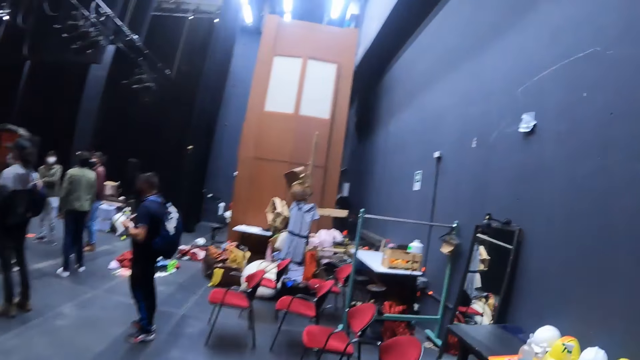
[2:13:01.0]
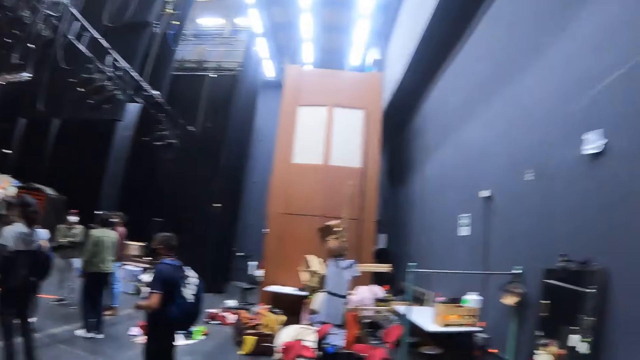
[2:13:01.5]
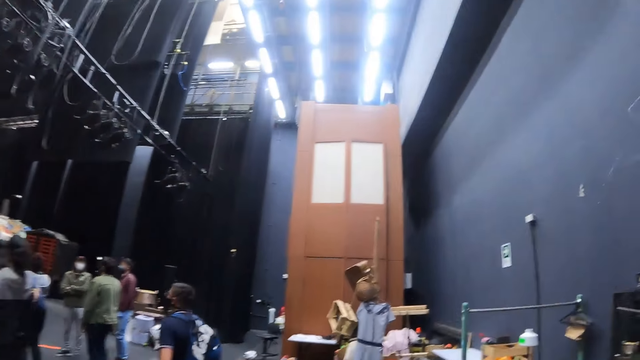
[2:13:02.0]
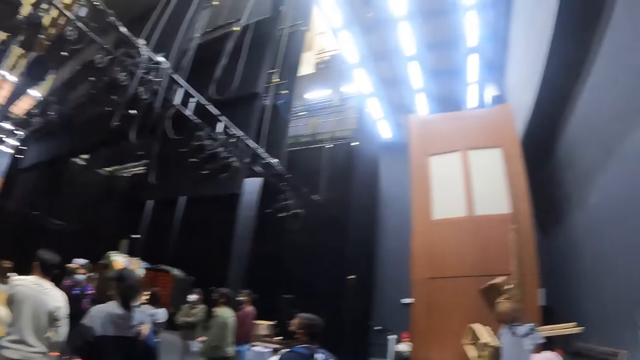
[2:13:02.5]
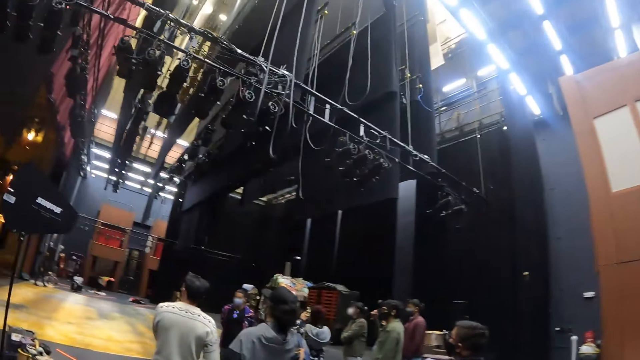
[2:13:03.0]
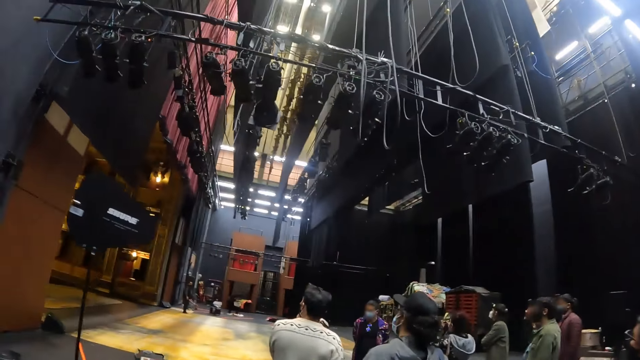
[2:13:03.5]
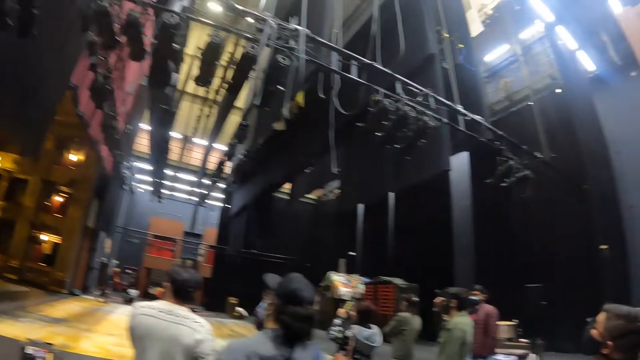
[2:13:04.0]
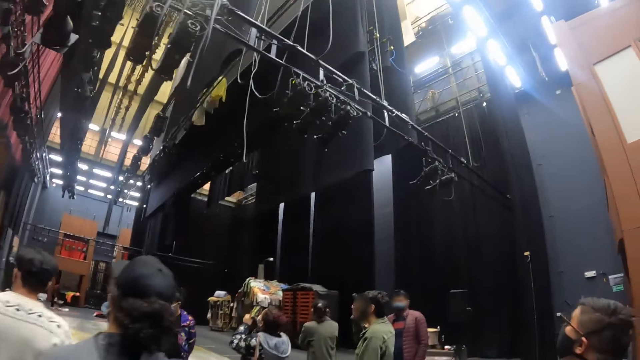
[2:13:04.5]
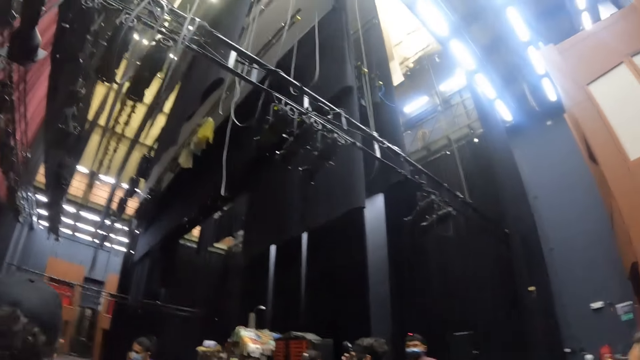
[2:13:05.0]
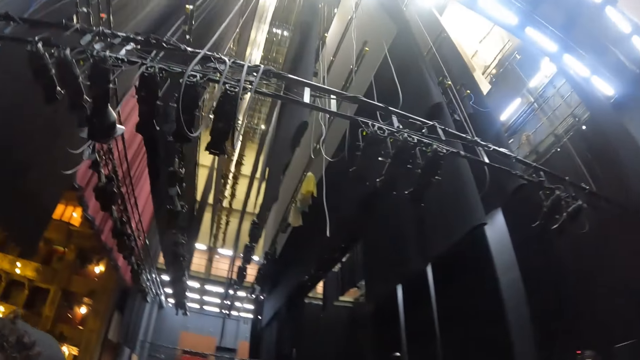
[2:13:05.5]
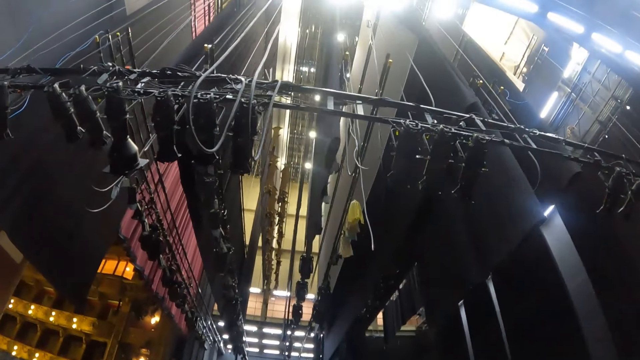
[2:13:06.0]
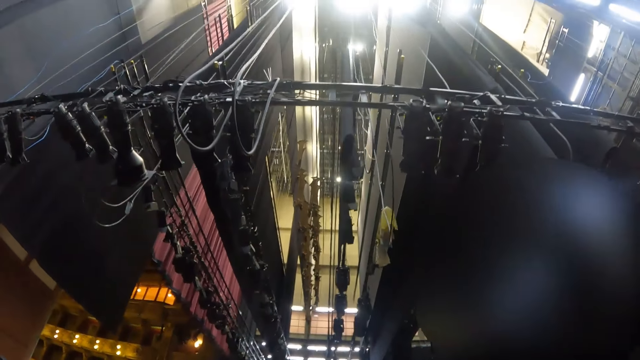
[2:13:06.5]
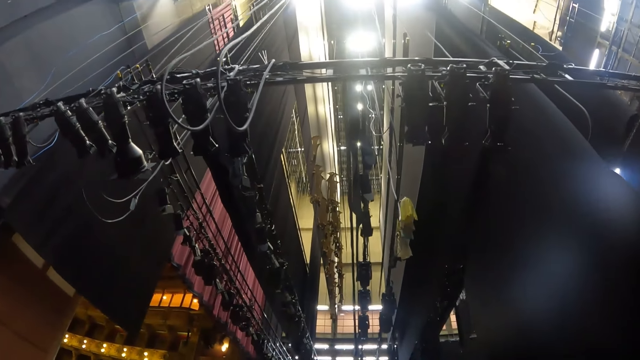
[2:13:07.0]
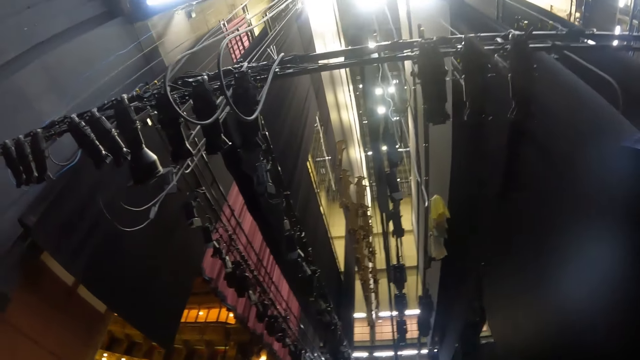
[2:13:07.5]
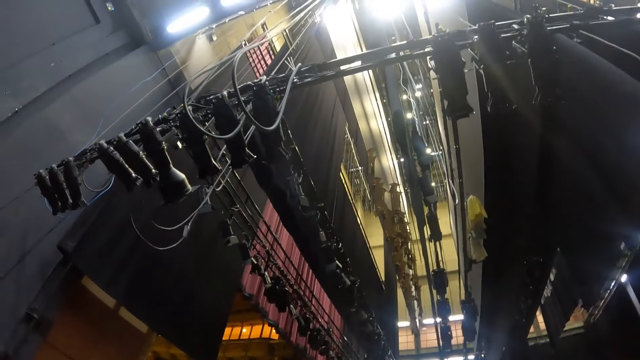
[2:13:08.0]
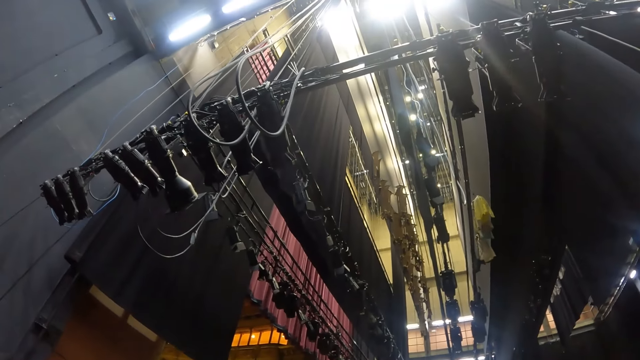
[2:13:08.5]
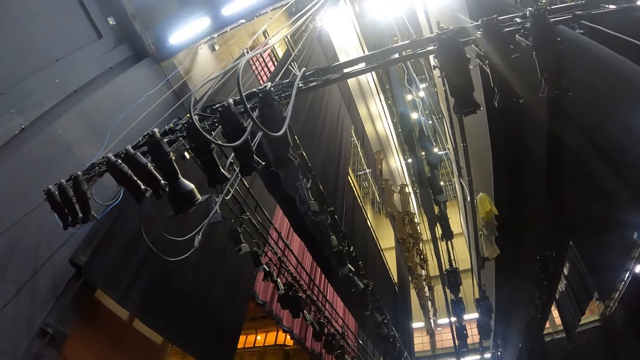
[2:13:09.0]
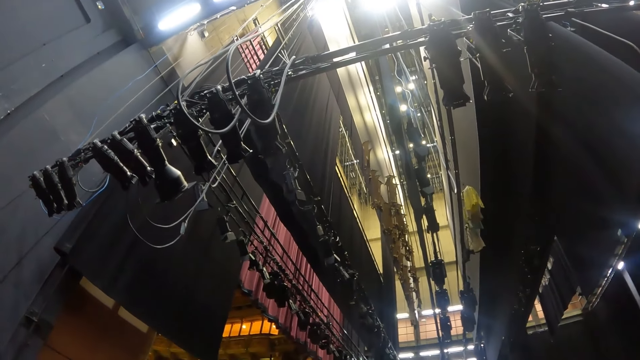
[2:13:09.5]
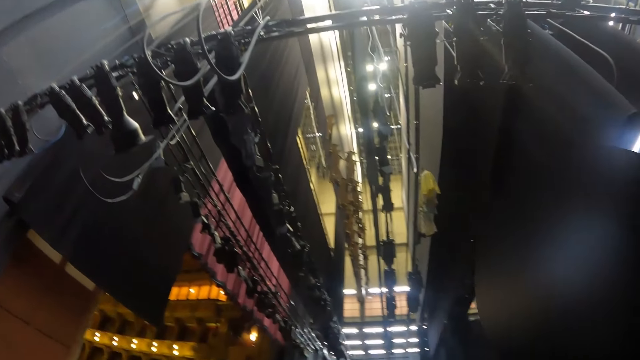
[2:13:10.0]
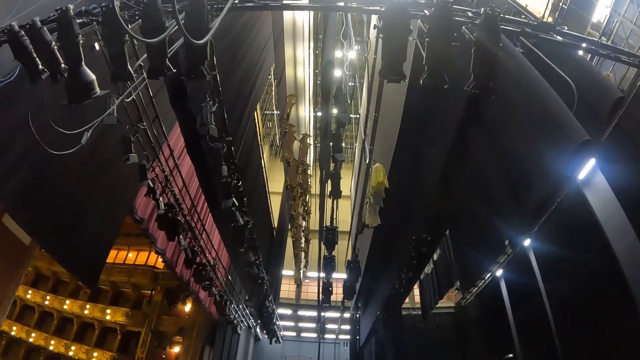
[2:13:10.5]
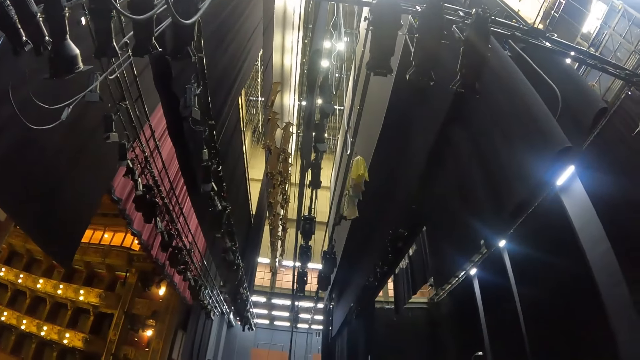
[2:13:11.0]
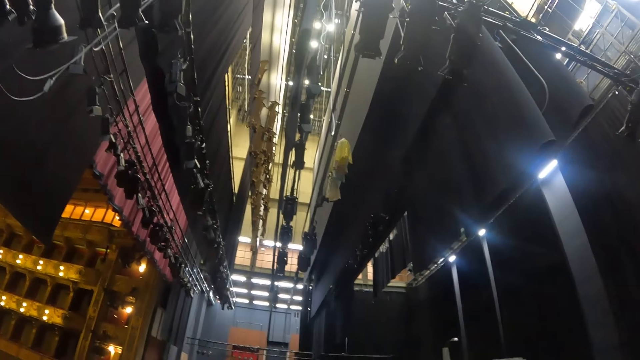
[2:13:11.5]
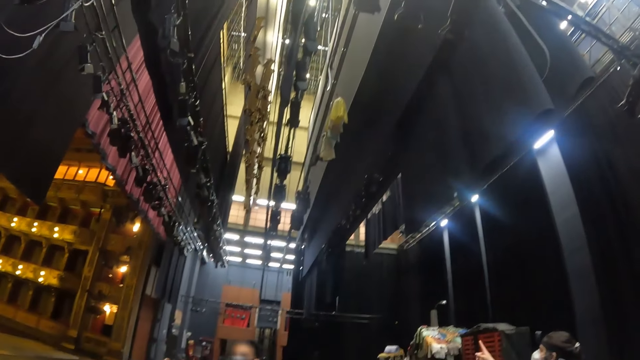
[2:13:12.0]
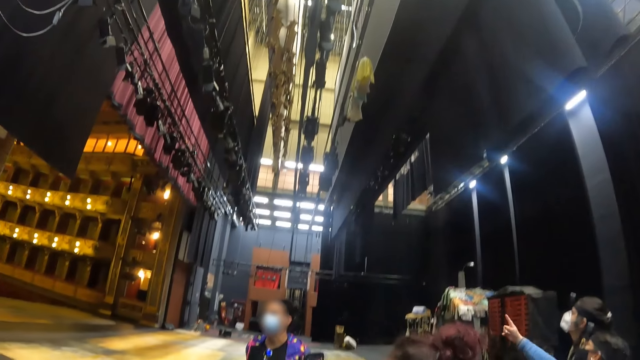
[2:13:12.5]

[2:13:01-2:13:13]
The camera wearer looks around the hall. They look up.

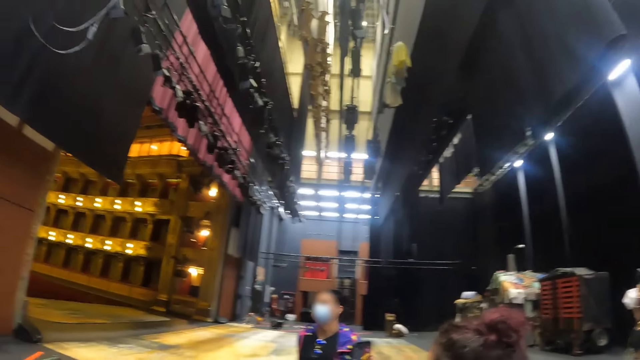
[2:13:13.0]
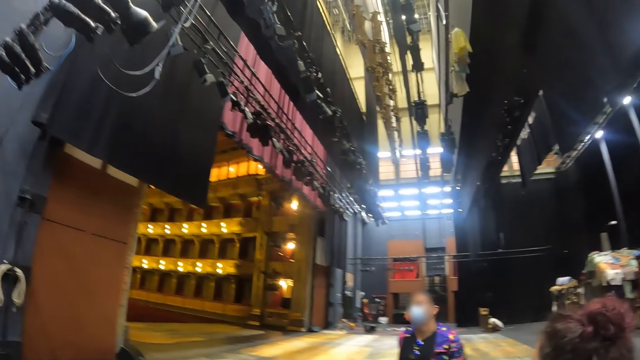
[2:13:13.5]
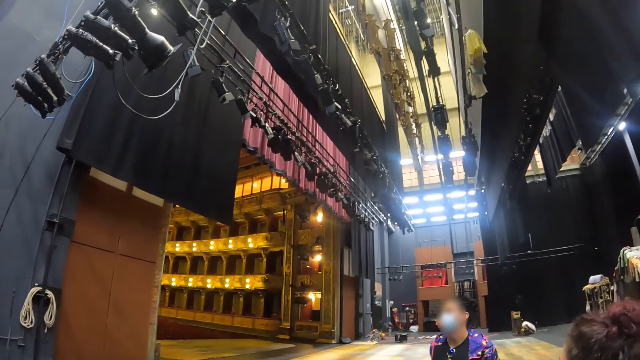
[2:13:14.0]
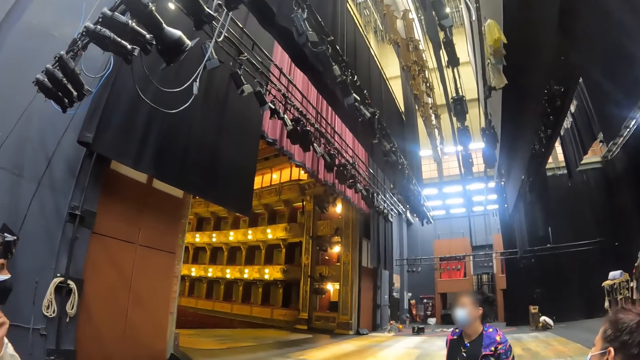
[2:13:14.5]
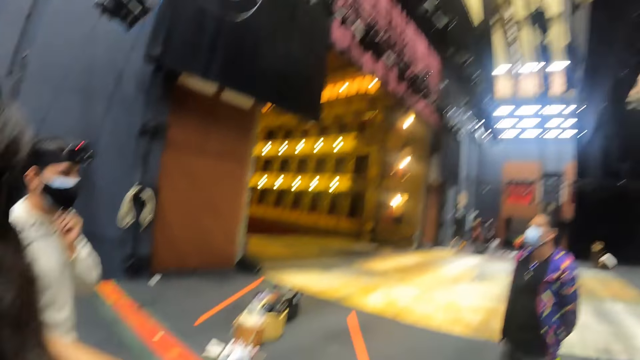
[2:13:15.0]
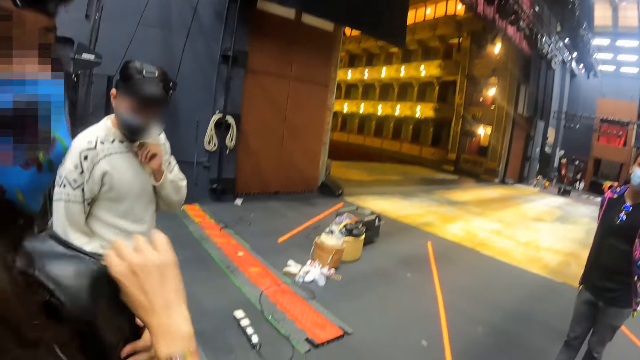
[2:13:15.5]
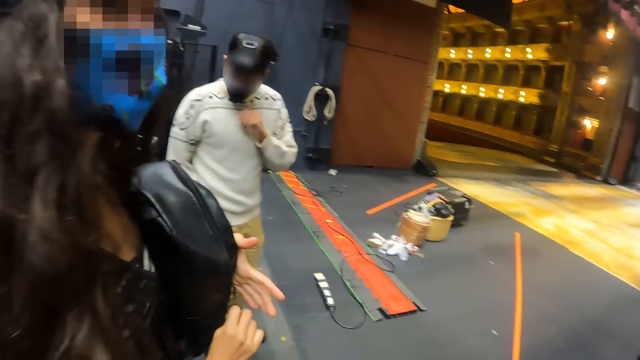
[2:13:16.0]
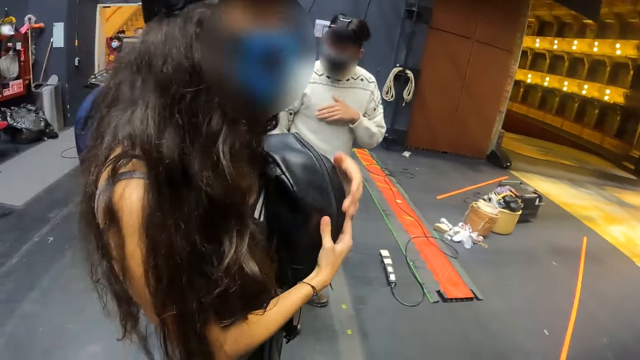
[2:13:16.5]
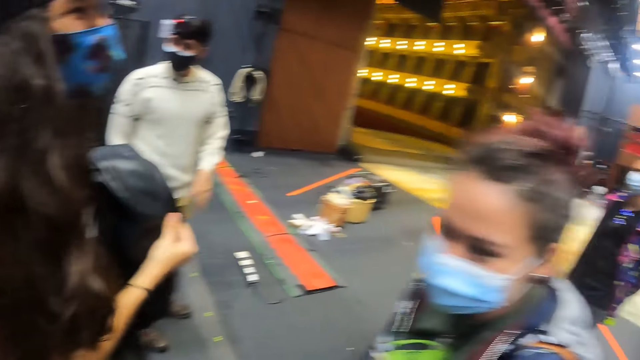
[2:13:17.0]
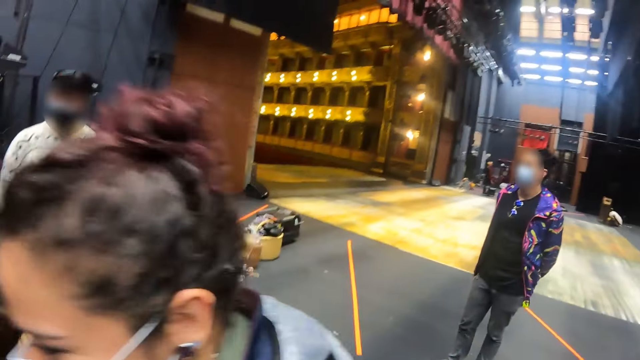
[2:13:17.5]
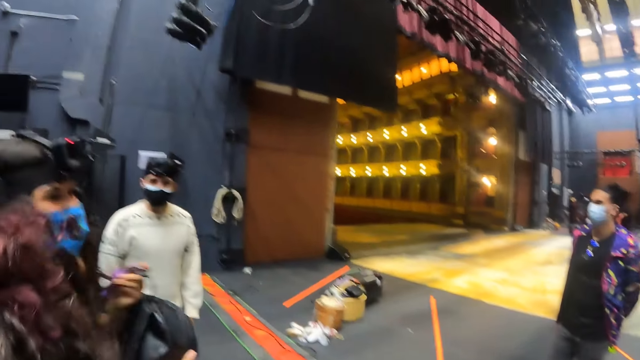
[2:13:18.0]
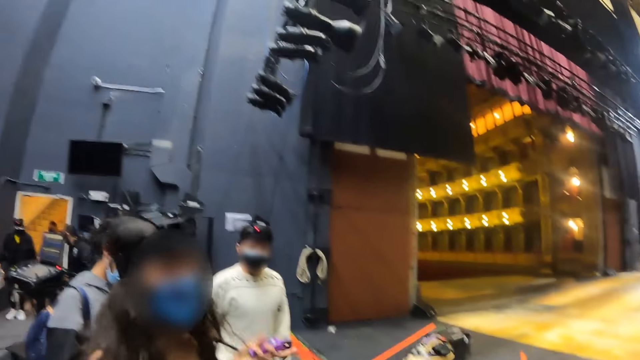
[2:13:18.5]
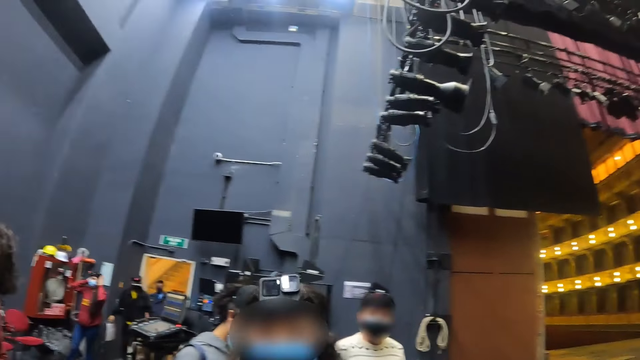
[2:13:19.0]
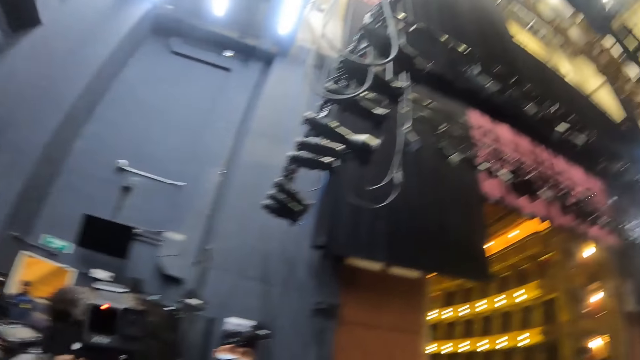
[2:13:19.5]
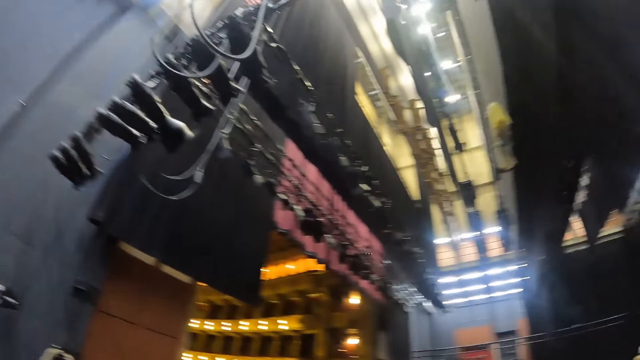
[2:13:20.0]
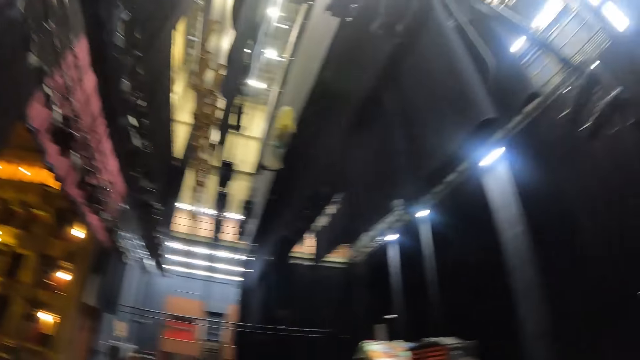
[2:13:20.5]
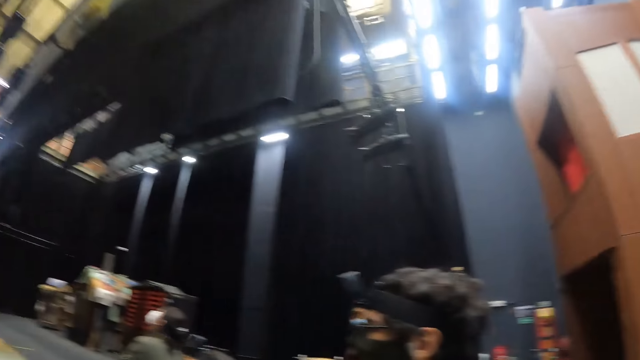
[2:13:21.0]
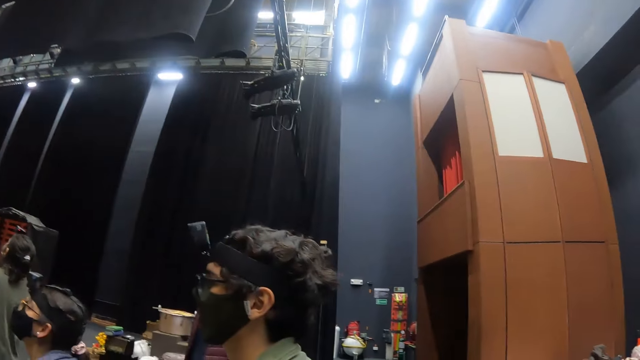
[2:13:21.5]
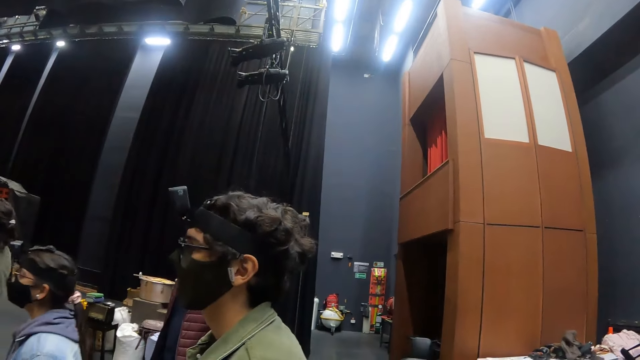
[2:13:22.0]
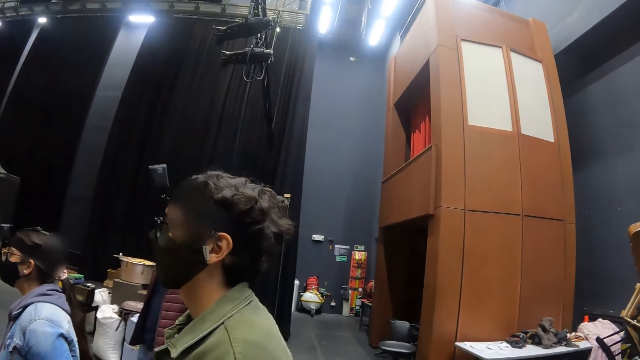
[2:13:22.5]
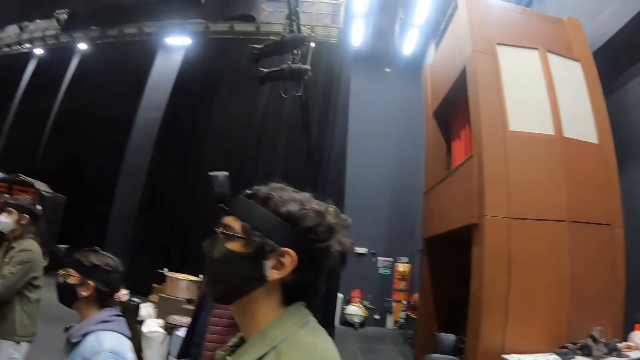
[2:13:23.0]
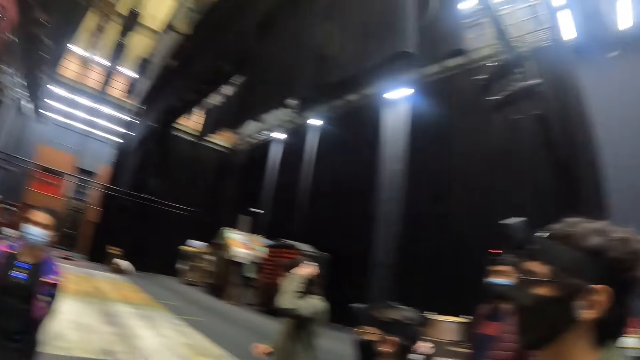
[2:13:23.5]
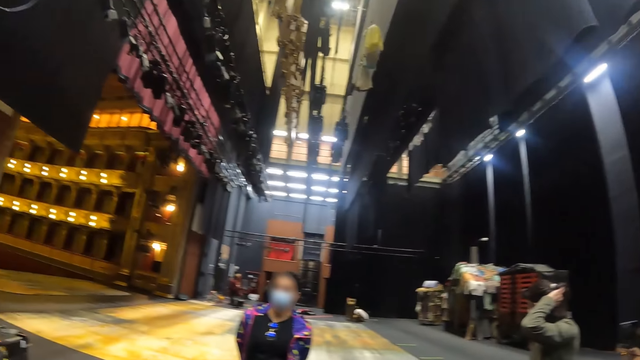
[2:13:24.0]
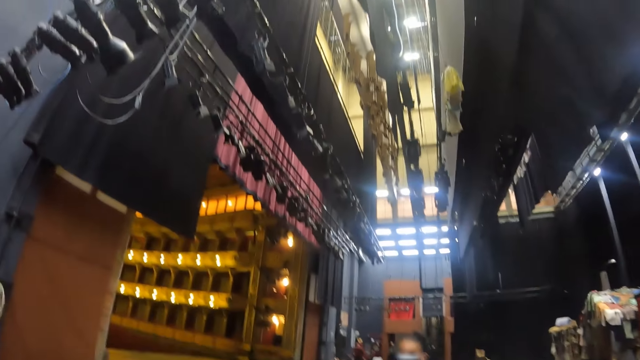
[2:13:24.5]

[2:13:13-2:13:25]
The camera wearer looks around.
